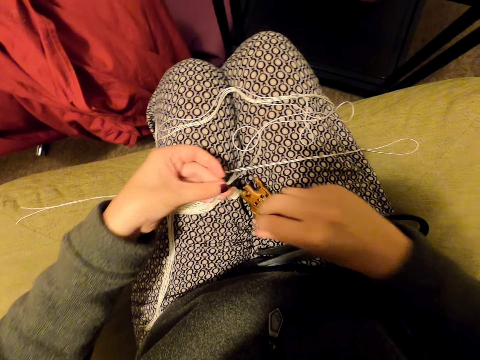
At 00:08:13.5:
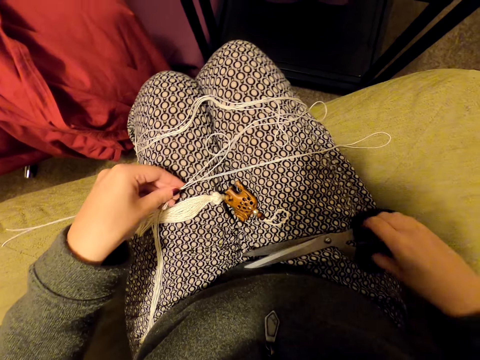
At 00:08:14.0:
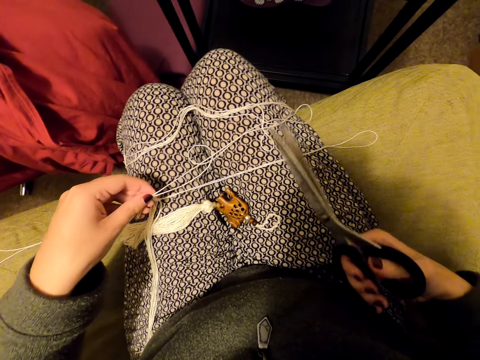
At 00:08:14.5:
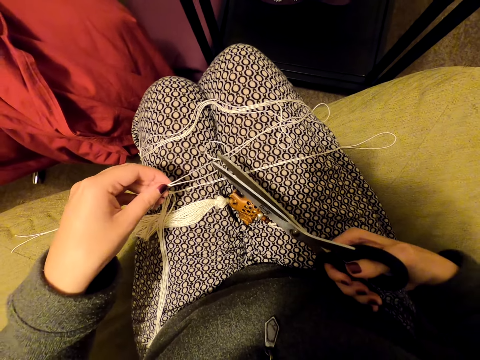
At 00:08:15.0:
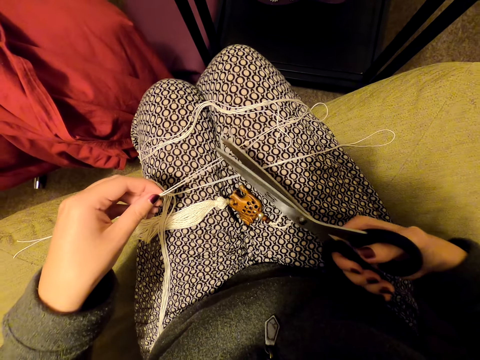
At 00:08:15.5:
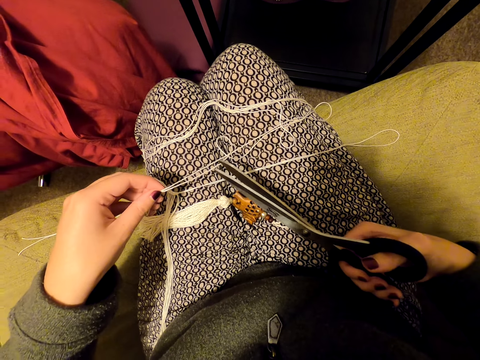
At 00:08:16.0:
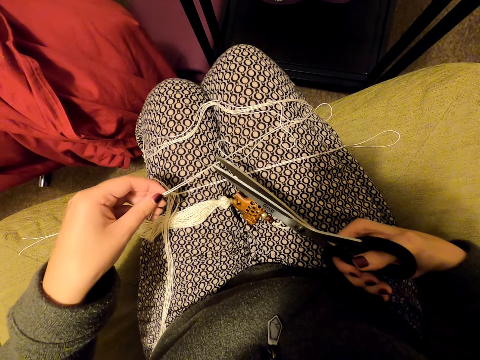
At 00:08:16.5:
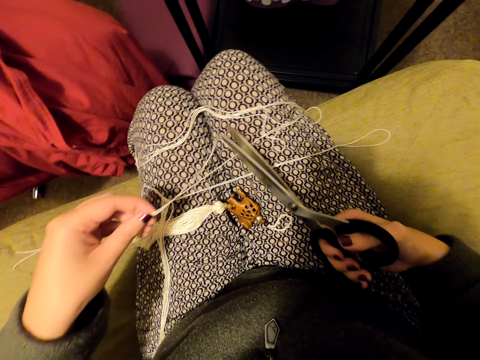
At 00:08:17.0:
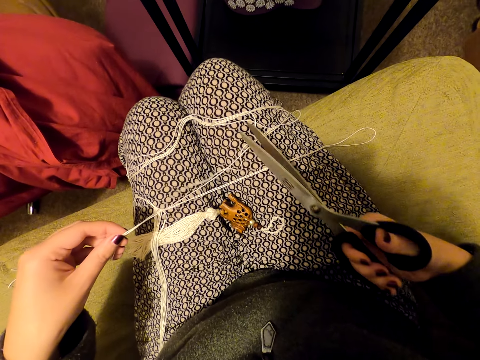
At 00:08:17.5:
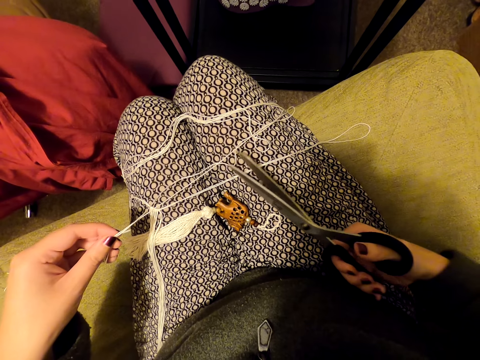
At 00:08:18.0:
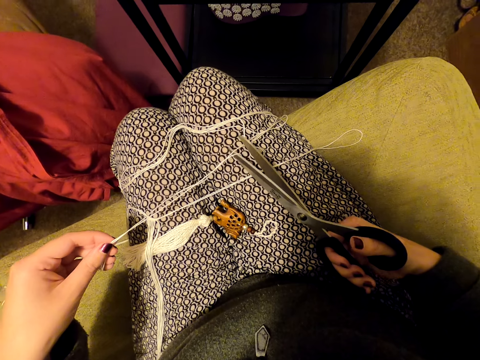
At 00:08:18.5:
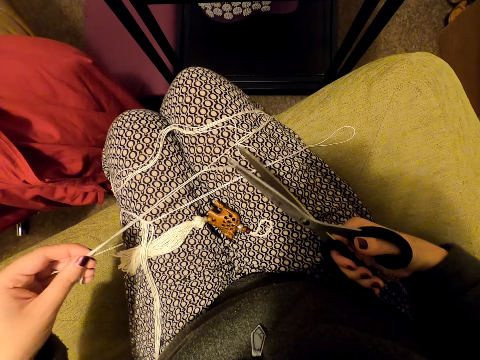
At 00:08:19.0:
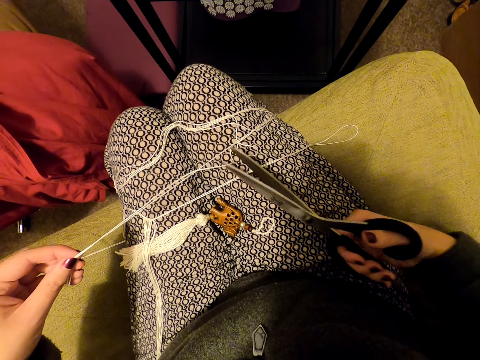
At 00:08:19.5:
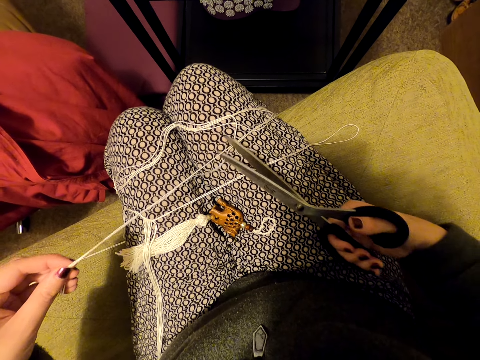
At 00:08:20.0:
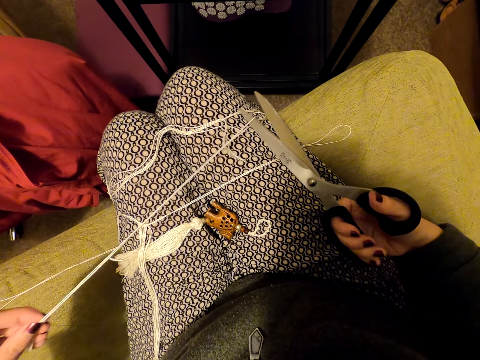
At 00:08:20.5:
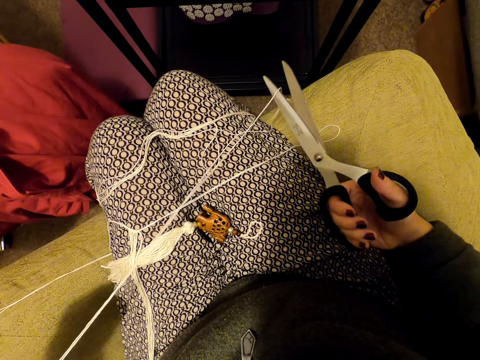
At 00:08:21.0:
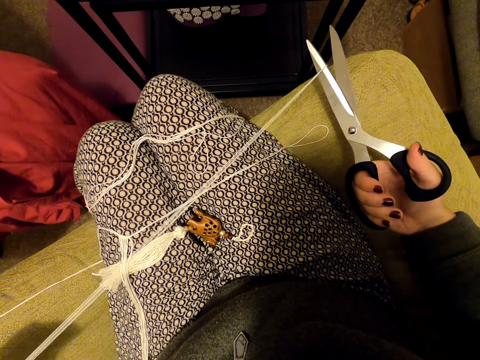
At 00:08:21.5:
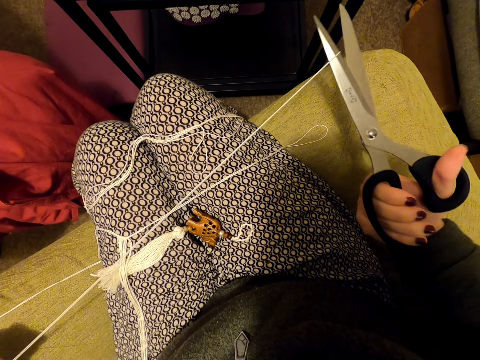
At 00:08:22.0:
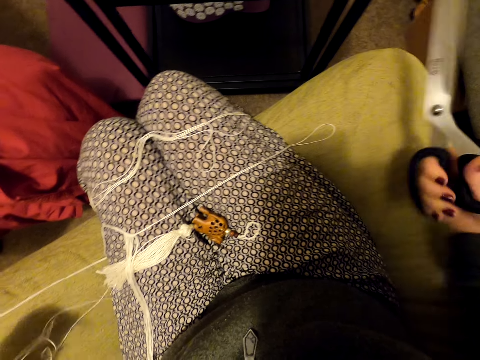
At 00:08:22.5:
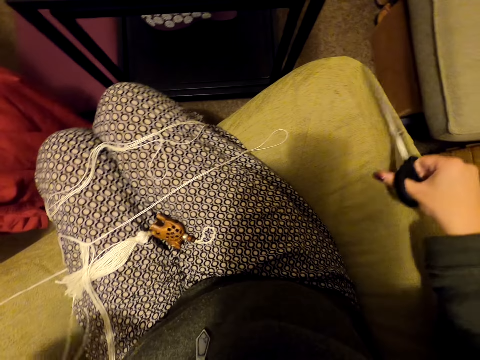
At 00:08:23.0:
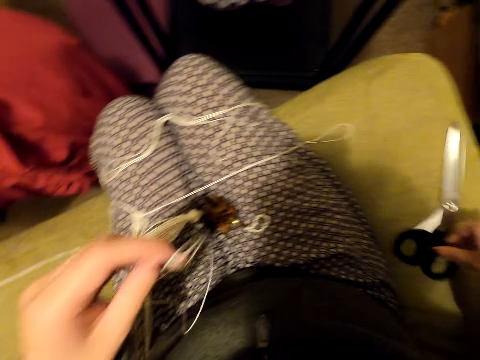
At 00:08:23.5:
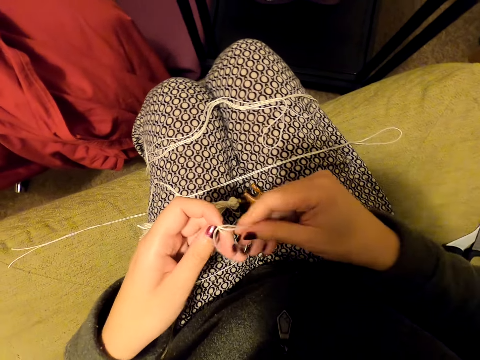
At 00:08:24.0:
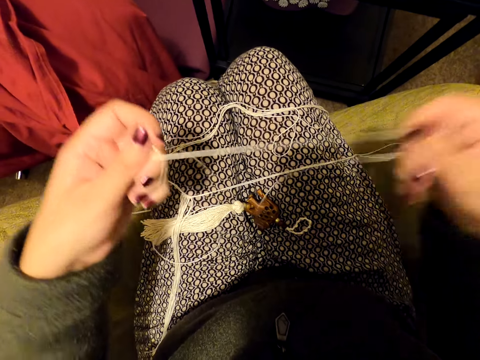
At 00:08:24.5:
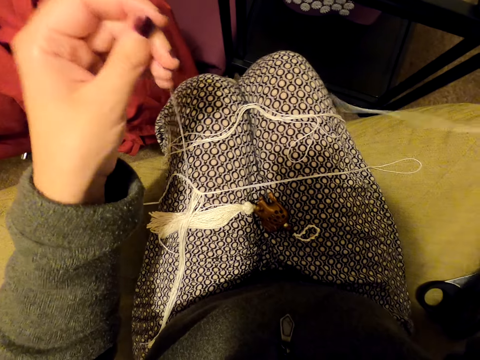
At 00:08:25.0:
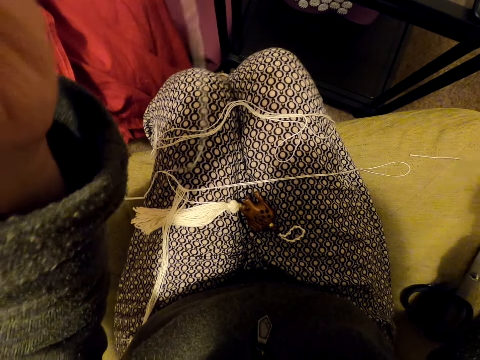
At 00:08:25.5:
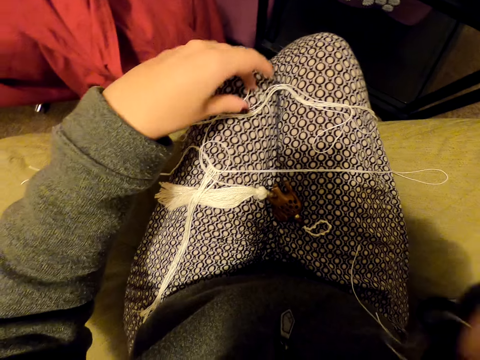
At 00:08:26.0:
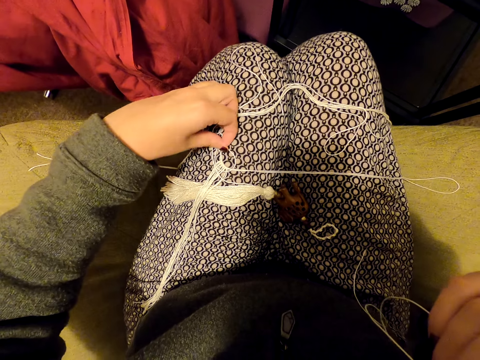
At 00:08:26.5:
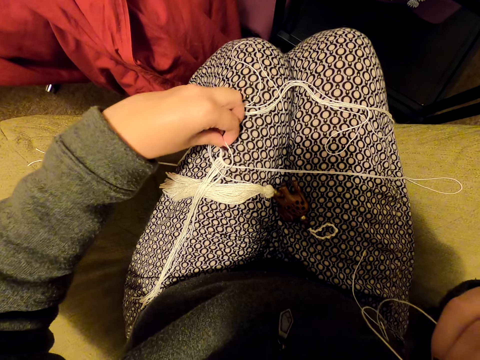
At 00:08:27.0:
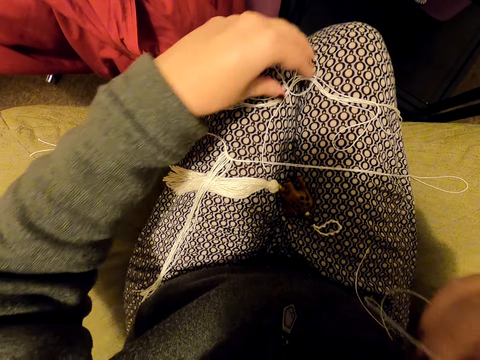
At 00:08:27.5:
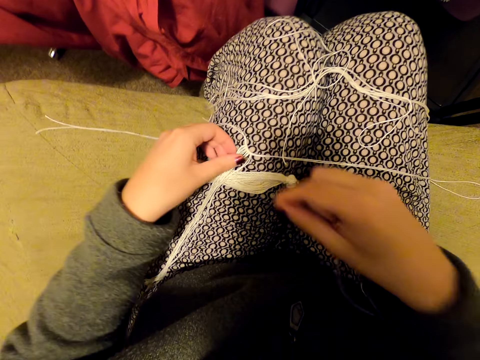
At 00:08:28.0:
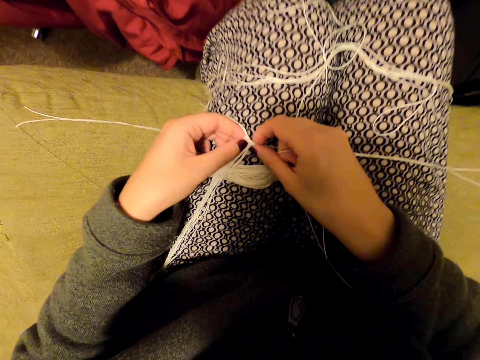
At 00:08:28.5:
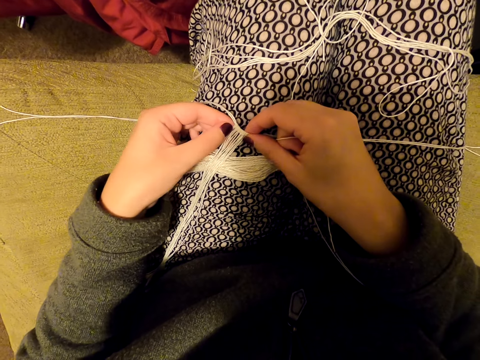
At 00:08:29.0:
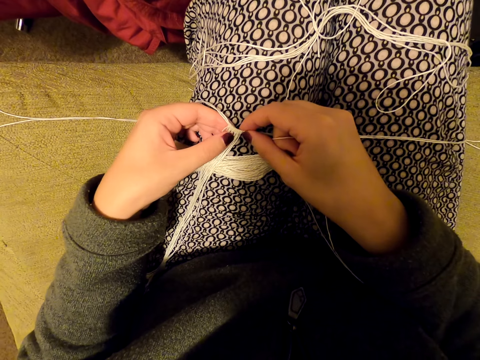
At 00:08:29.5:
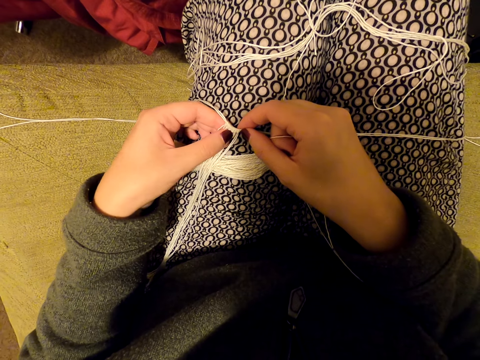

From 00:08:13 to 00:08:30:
The camera wearer holds the thread with the other hand. They pick up the scissors on the thighs. They align the thread using the scissors. They straighten the thread. They cut the thread. They put the scissors on a couch. They hold the thread and separate the threads. They straighten the thread. They drop the thread. They reposition the thread. They touch the thread. They align pieces of the thread.

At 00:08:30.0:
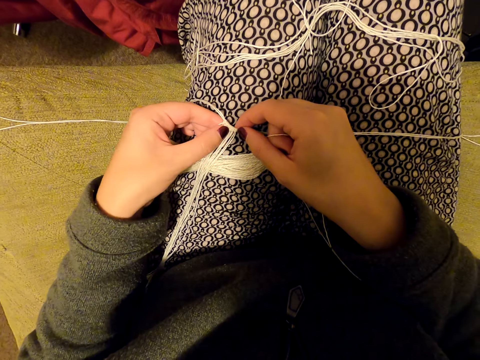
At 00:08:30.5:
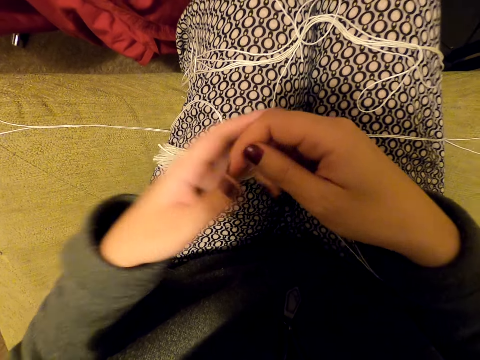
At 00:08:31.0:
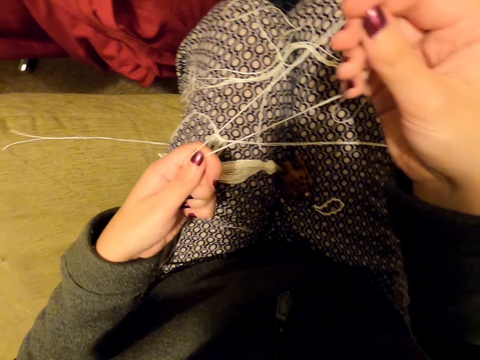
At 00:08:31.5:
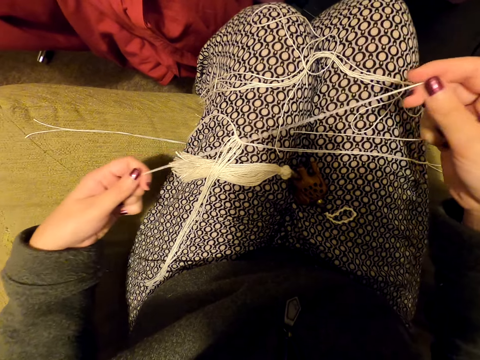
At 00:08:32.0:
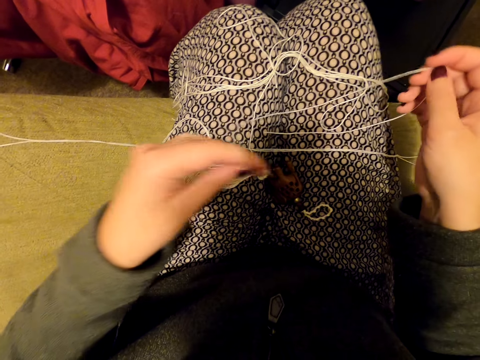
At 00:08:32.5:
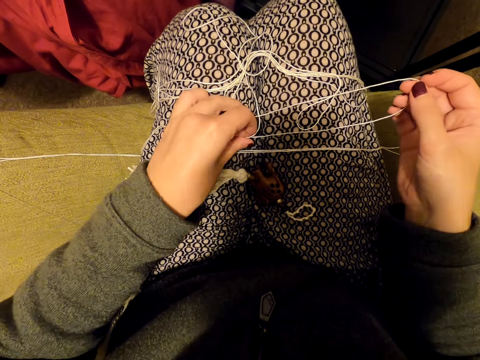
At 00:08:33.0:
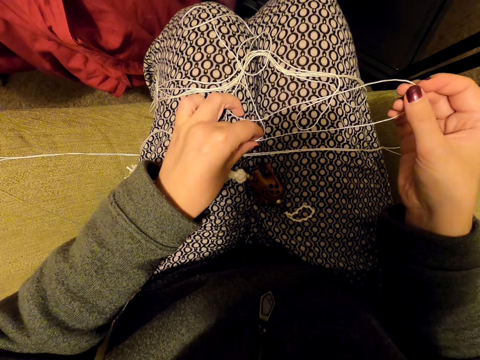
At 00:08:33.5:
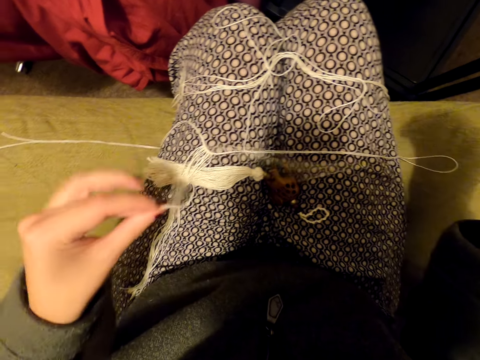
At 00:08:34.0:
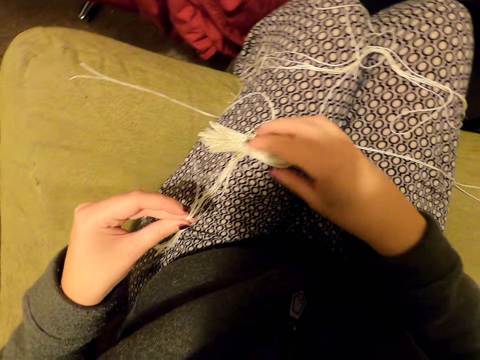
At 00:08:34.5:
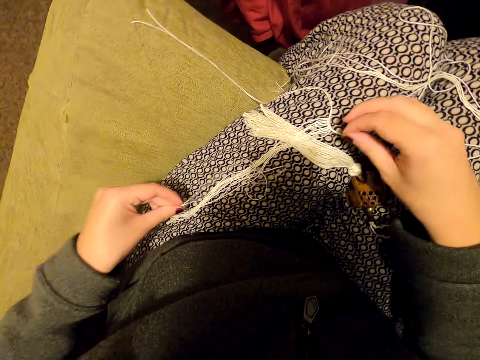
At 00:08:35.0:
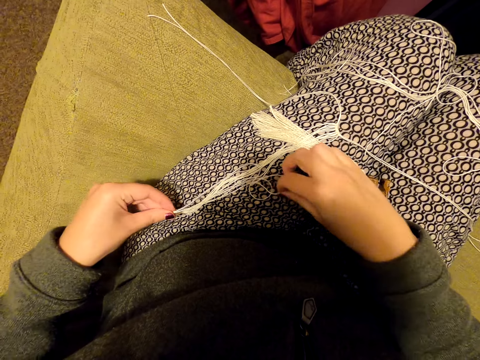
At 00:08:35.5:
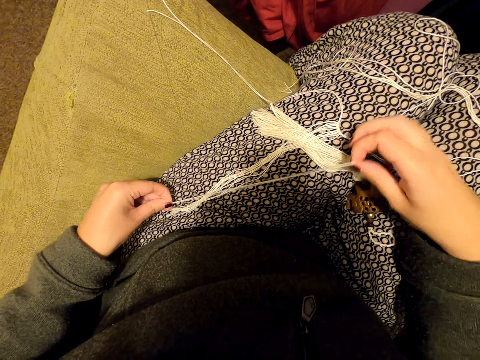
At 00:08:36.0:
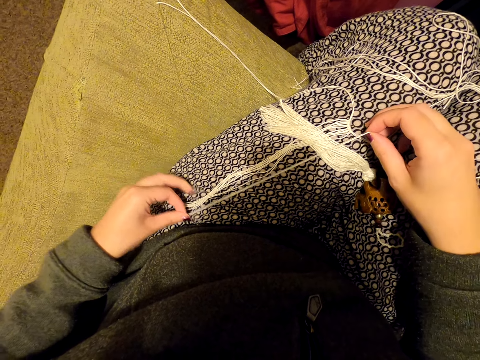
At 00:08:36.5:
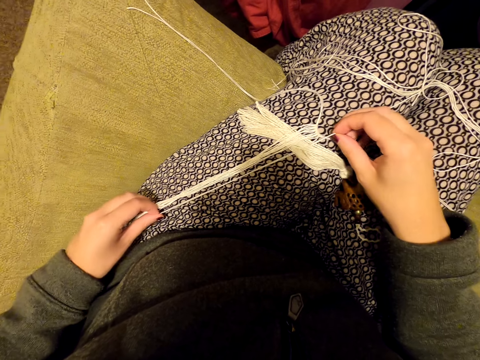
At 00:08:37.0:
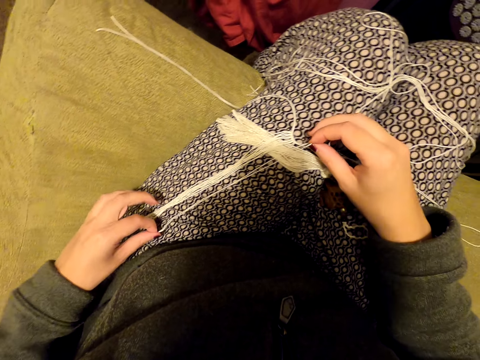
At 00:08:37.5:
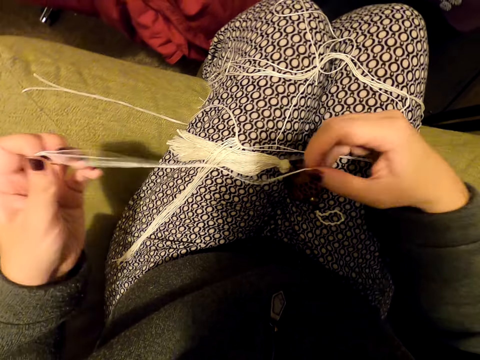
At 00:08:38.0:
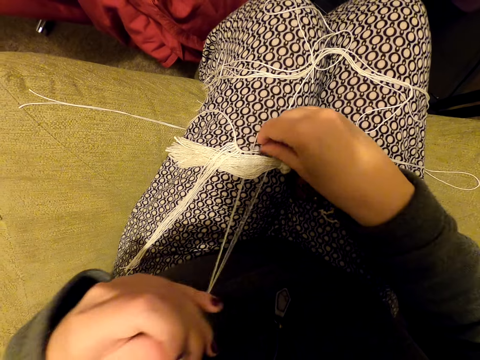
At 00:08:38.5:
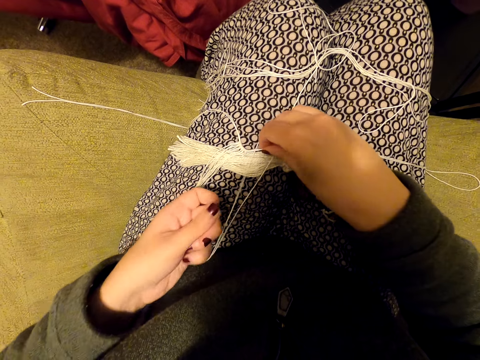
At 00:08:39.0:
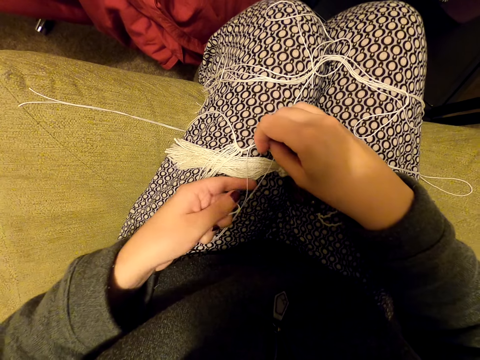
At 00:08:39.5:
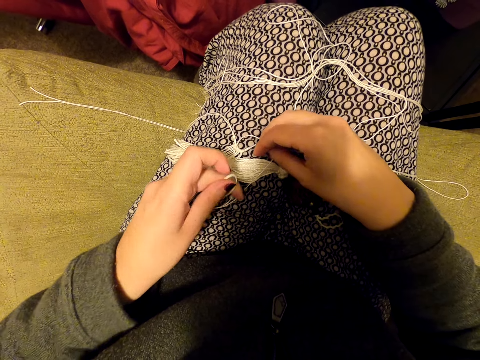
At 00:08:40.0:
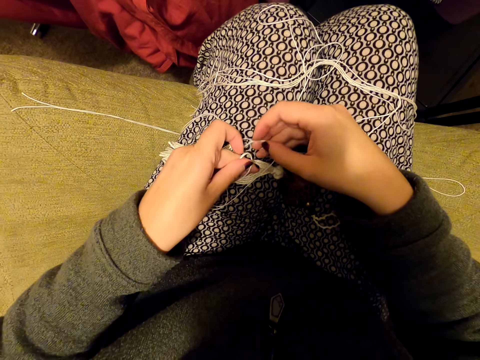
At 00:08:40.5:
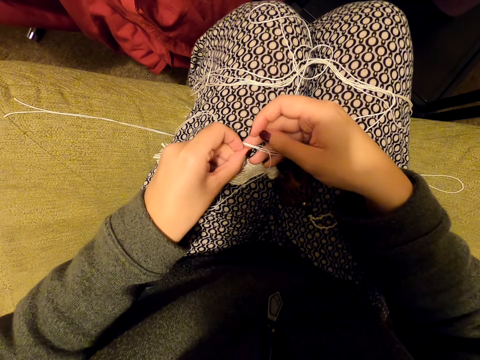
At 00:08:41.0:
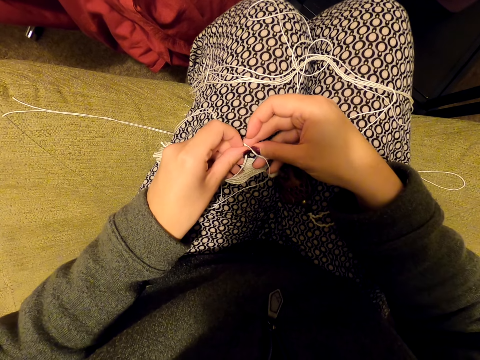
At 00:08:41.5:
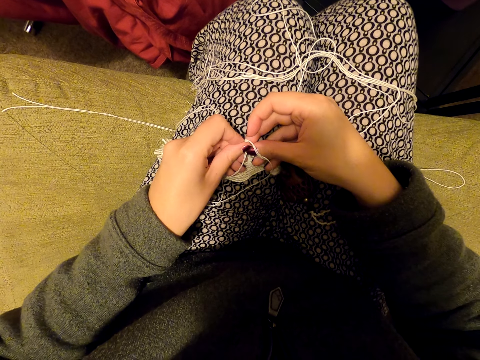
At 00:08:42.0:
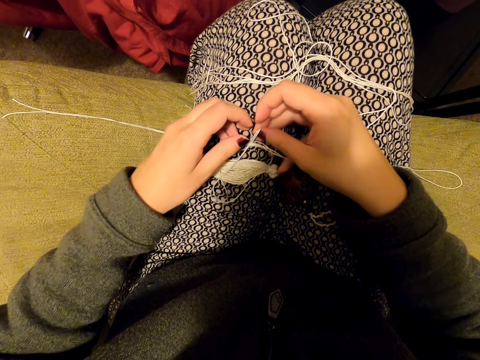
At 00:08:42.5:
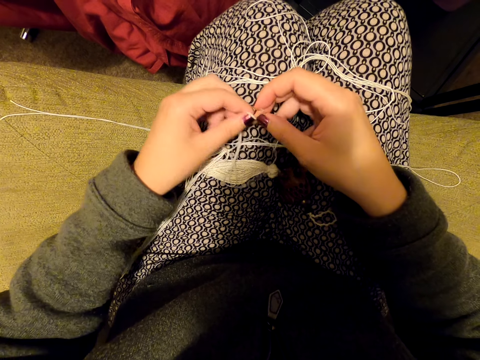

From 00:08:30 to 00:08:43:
The camera wearer holds the thread. They straighten the thread. They fold the threads. They align a piece of the thread. They remove a hand from the thread. They pick up the thread. They compare the thread. They align pieces of the thread. They hold the threads. They lift the thread. They straighten a piece of the thread. They tie the threads.
